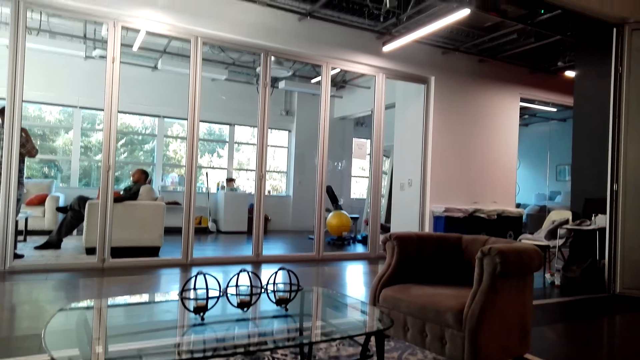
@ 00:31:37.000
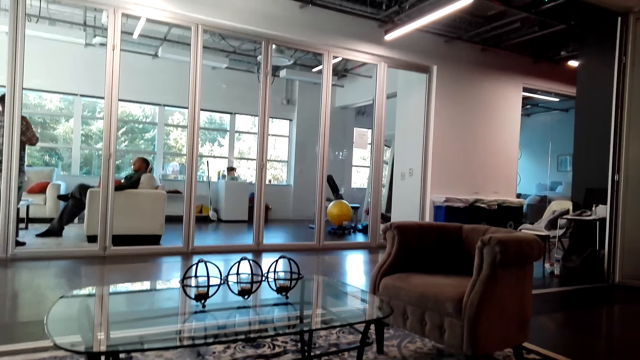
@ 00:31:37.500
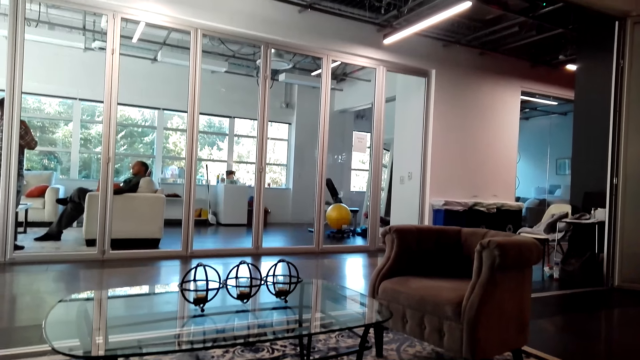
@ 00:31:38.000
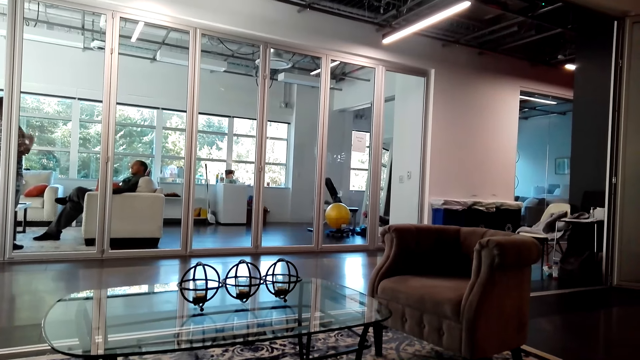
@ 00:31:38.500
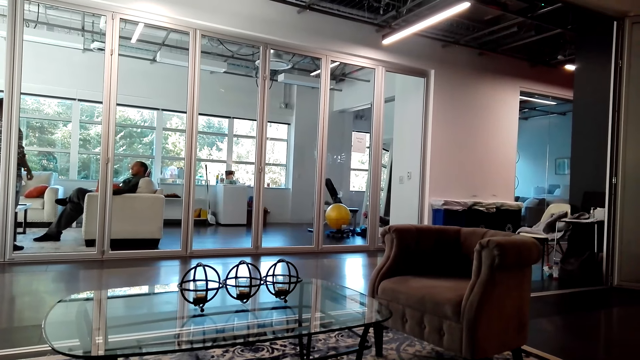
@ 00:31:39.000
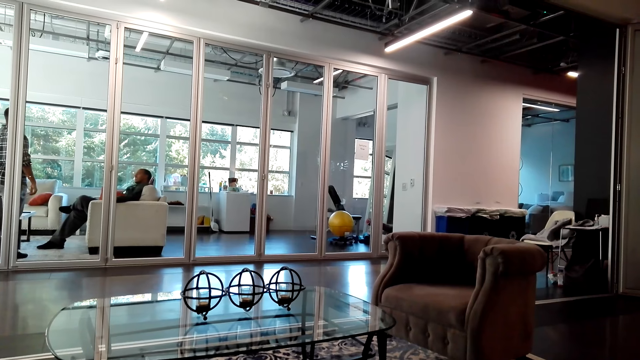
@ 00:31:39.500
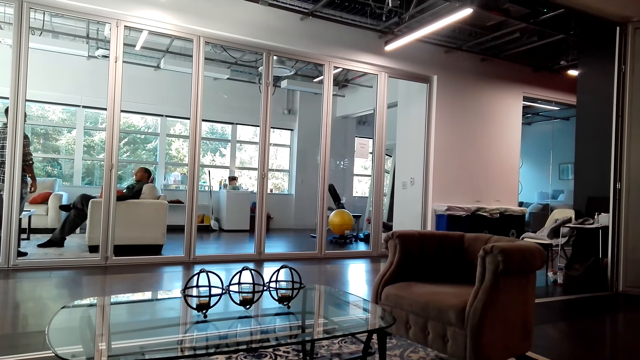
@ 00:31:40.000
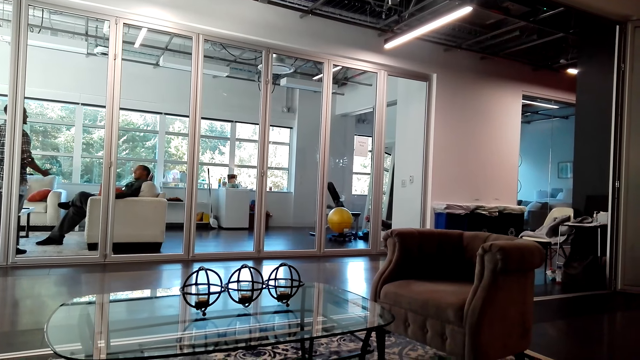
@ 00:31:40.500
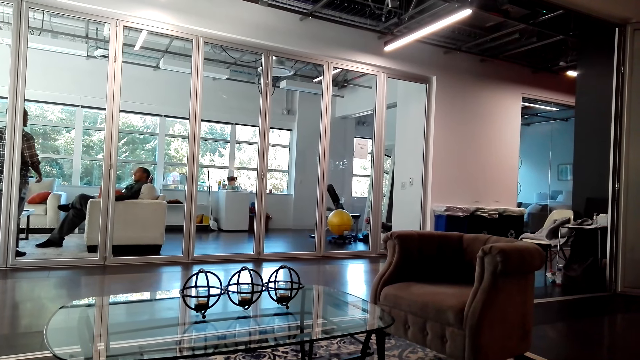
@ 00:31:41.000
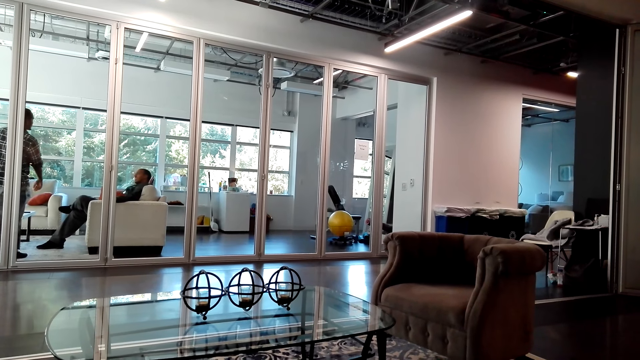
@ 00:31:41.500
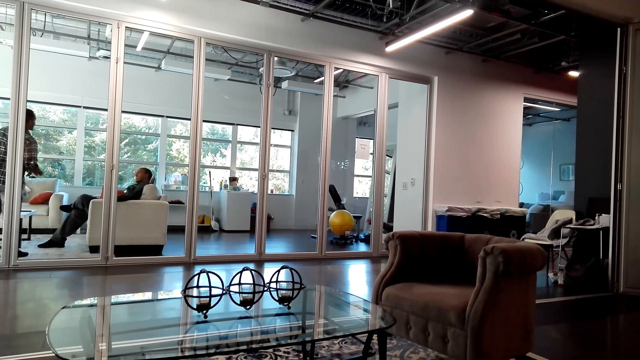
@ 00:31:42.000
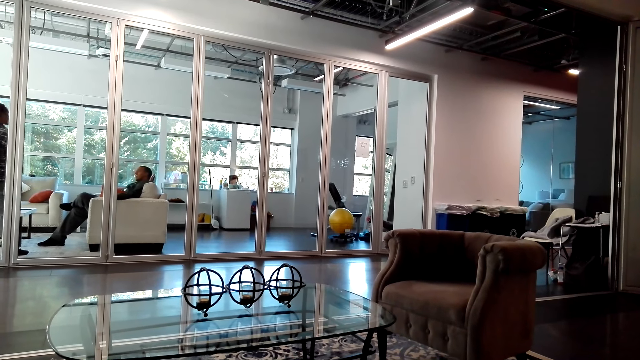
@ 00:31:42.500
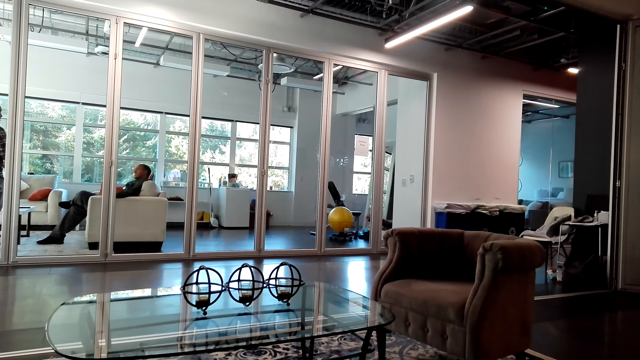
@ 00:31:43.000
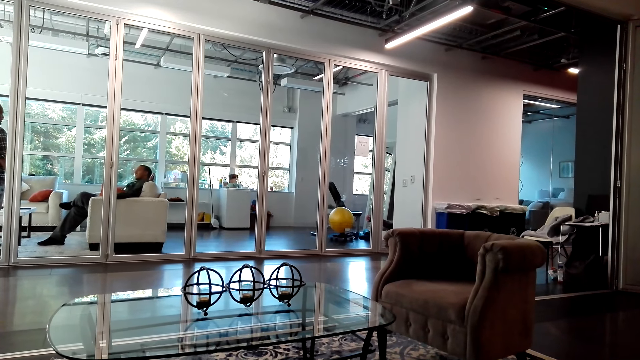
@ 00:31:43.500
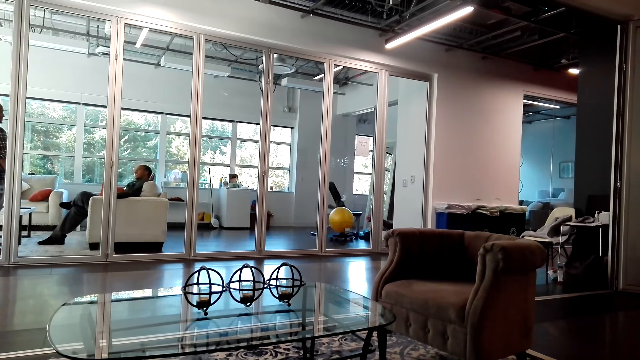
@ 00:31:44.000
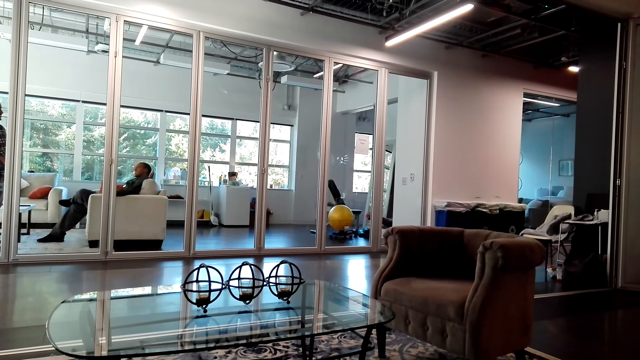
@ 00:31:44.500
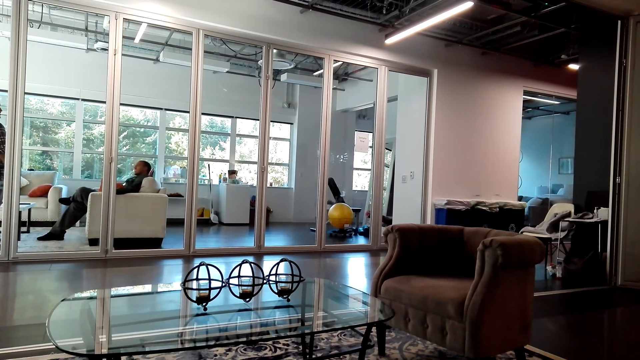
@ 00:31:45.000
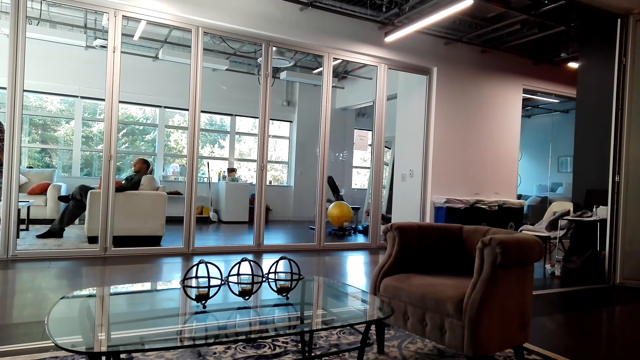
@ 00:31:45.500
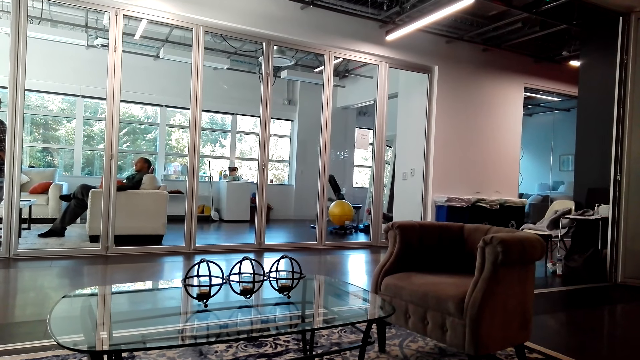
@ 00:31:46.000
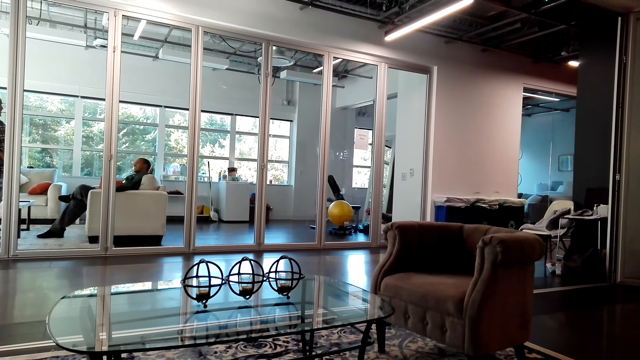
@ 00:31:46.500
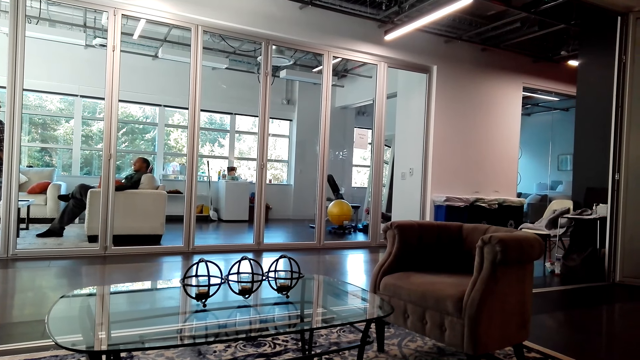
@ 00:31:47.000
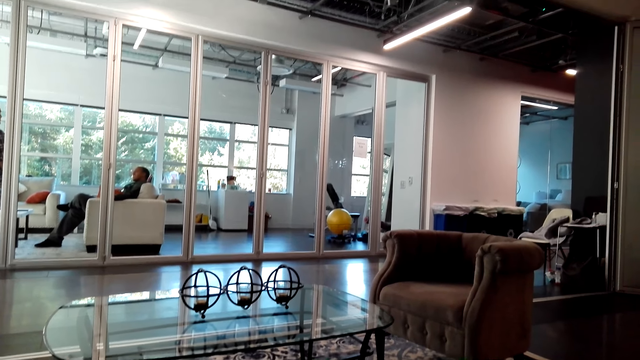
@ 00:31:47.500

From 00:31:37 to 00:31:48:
A person moves his hand.

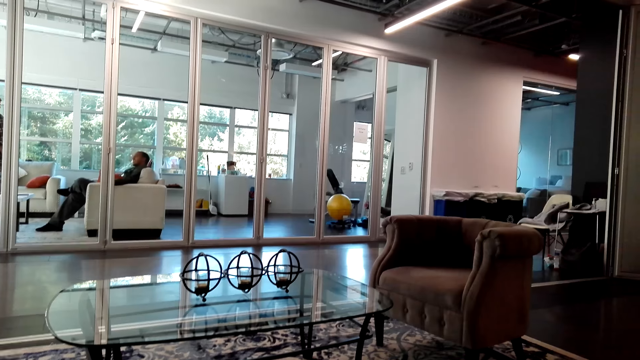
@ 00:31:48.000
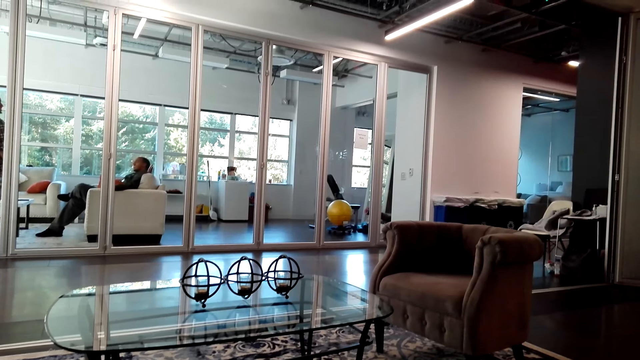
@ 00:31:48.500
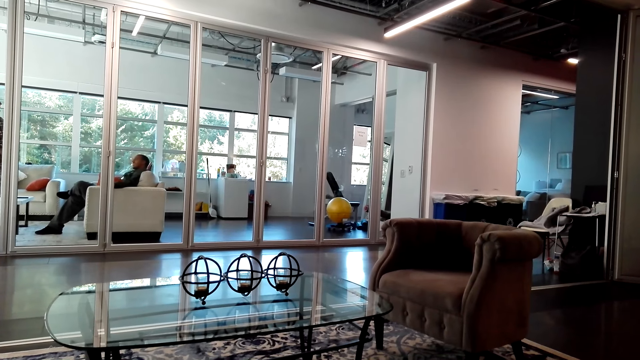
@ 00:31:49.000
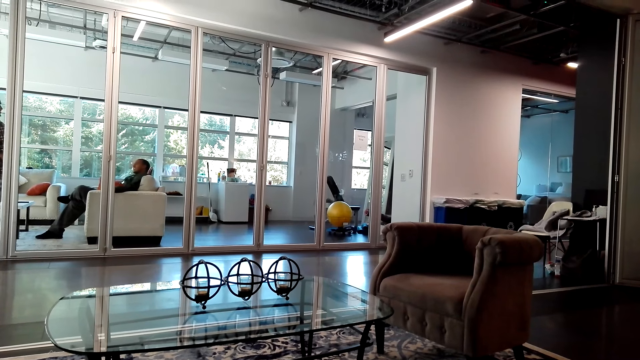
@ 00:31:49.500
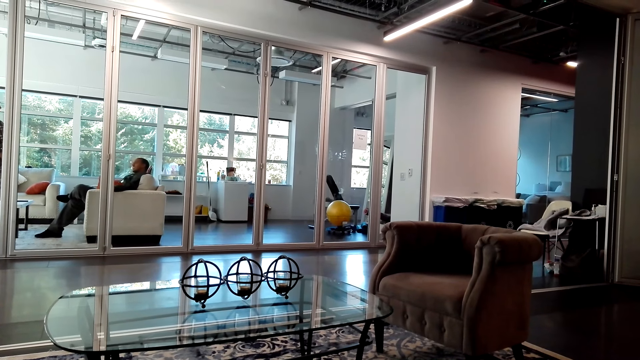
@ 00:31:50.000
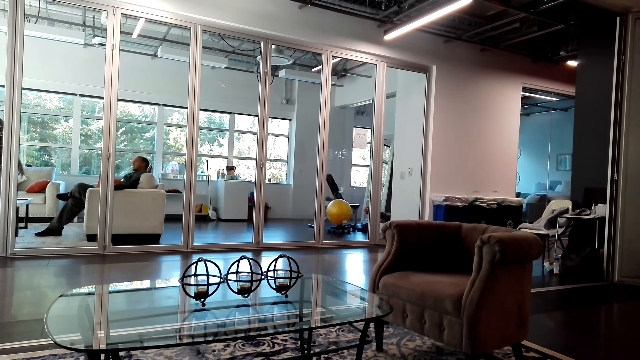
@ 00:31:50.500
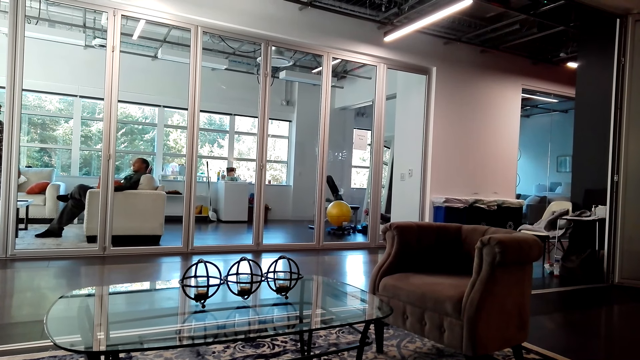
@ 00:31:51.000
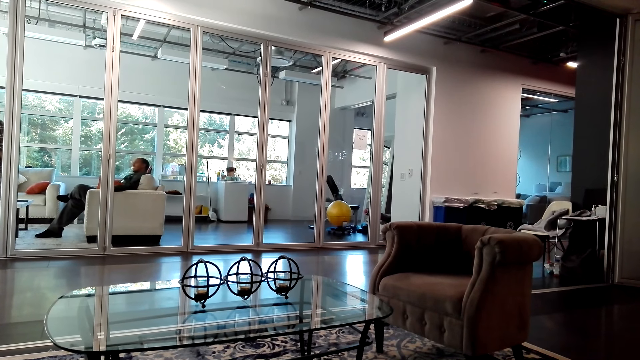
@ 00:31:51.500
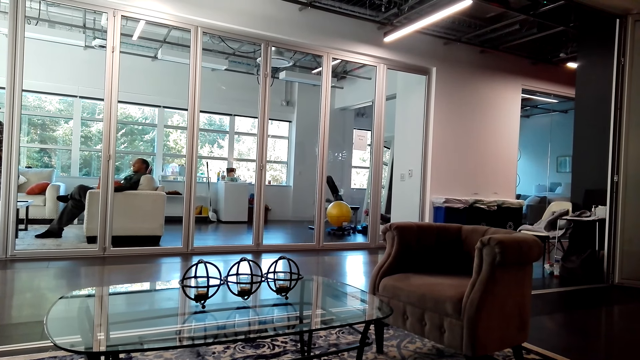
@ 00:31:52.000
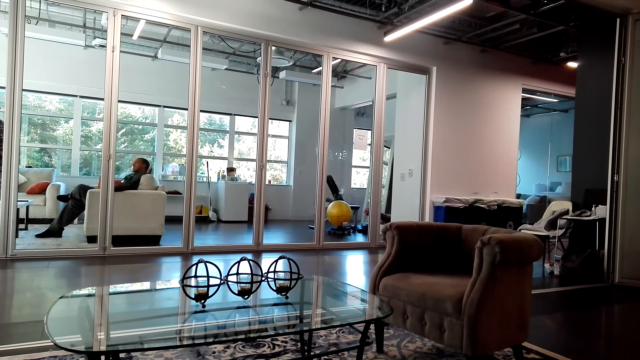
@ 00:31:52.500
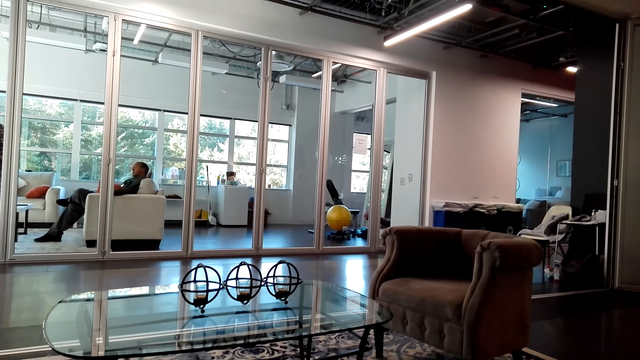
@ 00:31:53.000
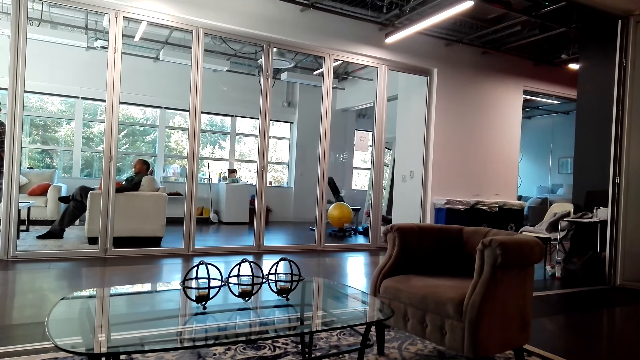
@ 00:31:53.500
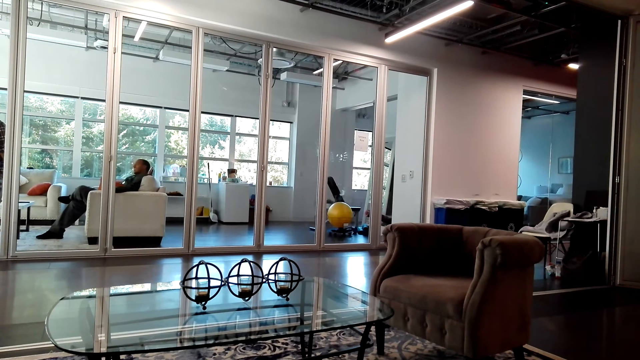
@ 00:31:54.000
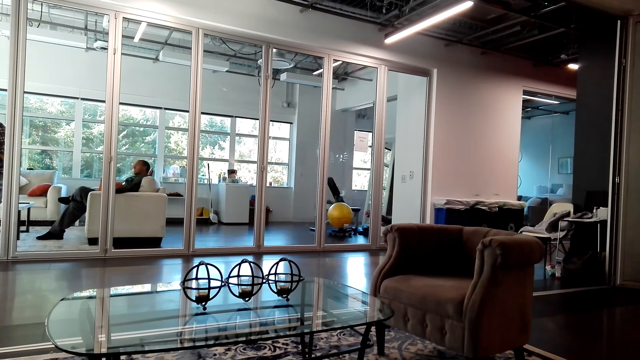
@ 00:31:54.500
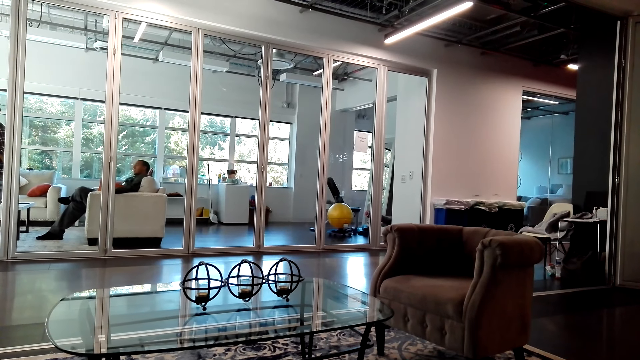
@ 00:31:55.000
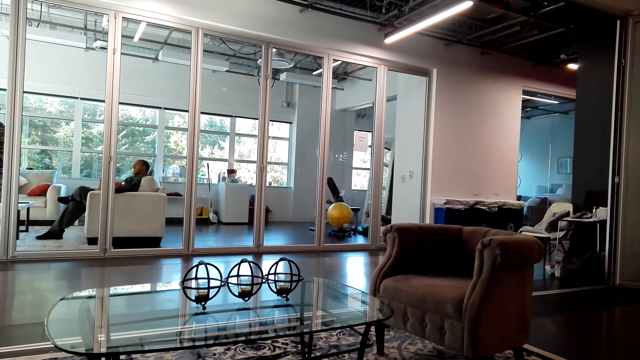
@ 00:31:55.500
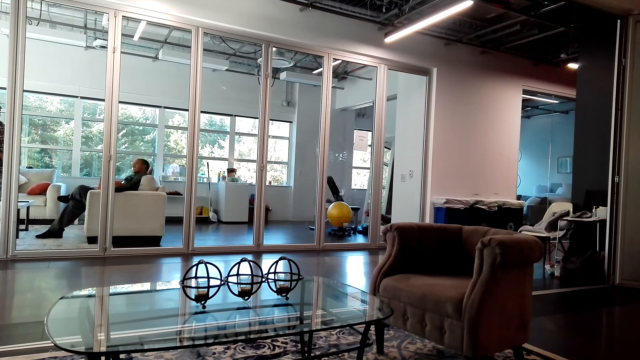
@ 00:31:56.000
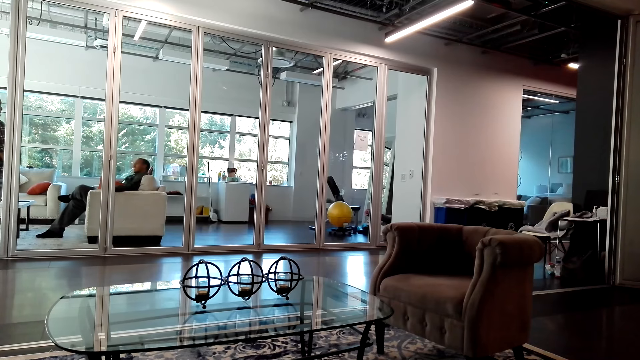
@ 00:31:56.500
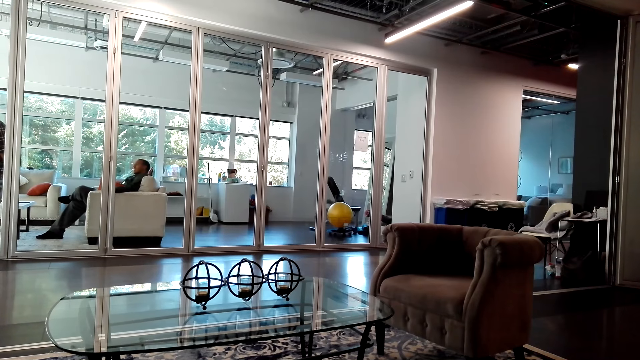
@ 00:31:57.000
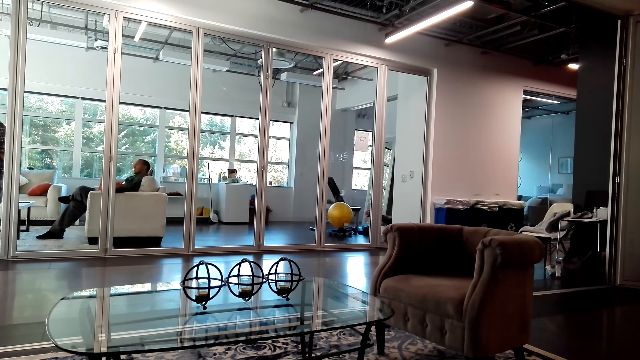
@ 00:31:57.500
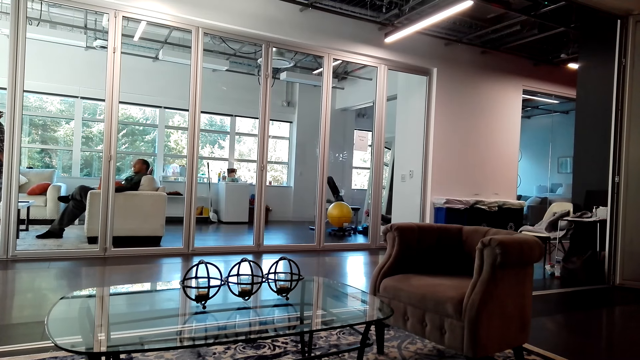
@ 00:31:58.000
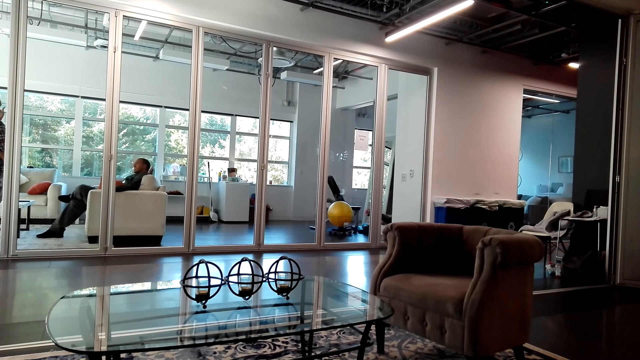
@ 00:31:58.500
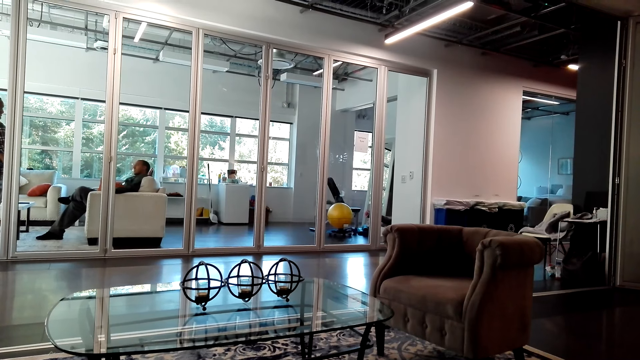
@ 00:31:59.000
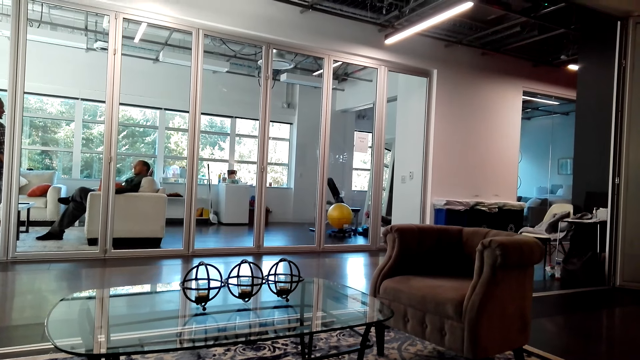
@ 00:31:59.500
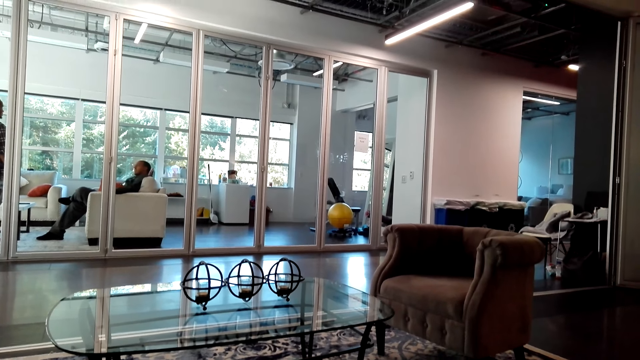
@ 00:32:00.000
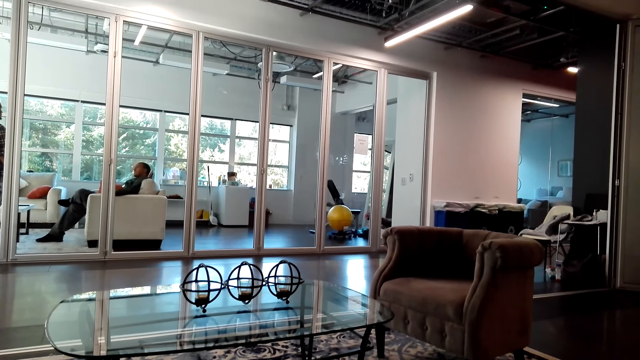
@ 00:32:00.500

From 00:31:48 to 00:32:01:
A person moves his hand.
